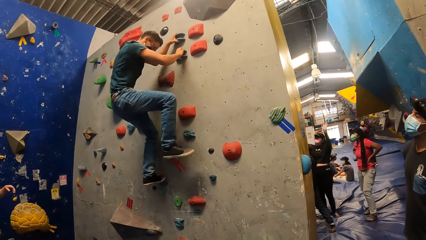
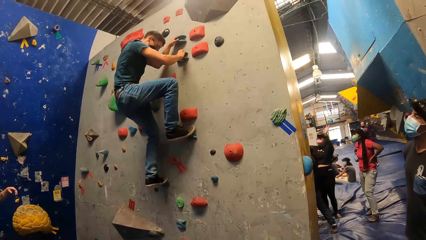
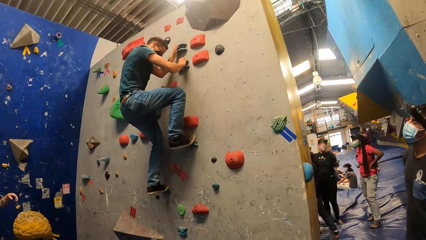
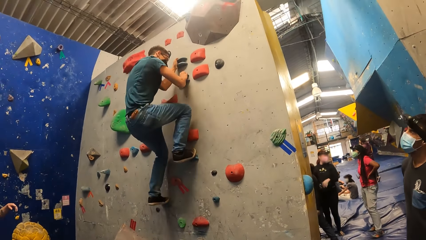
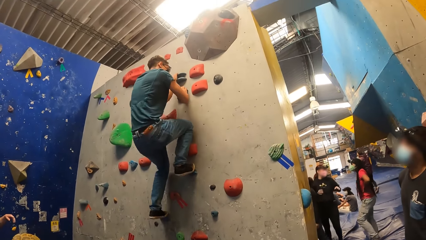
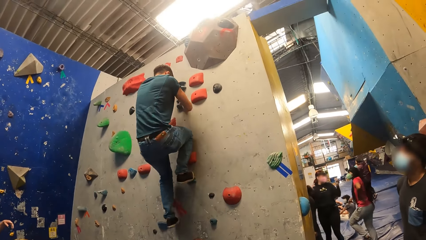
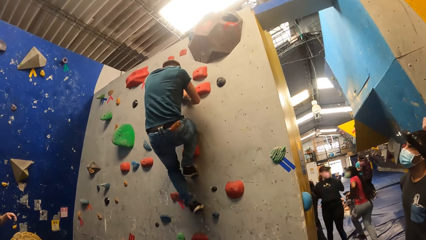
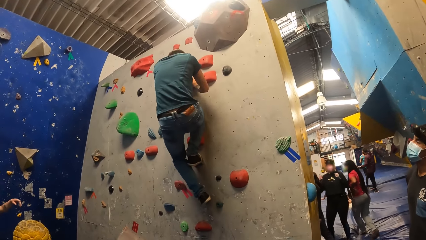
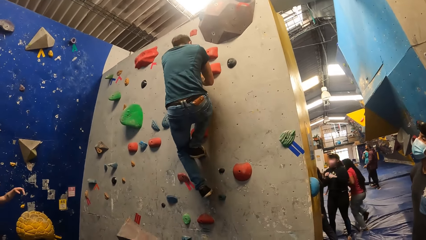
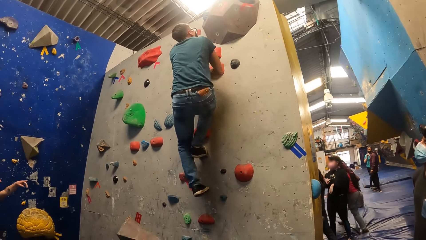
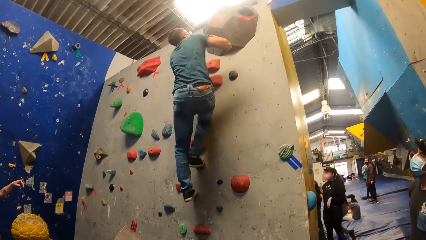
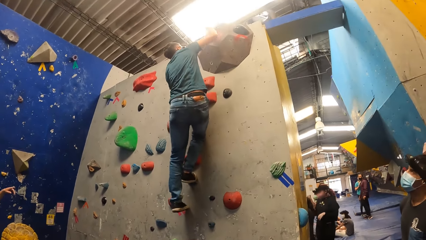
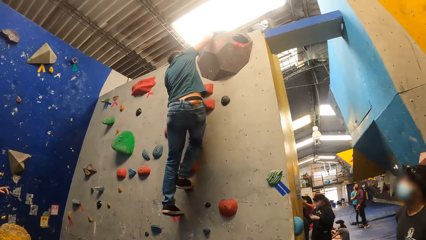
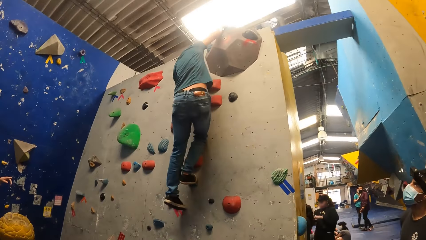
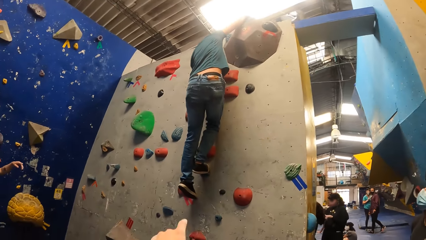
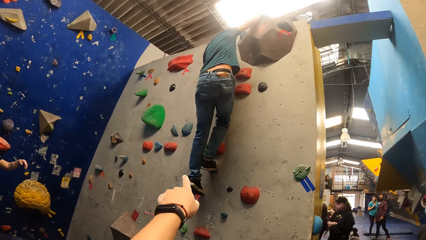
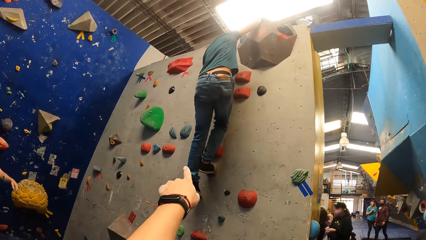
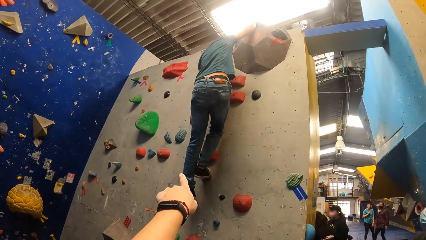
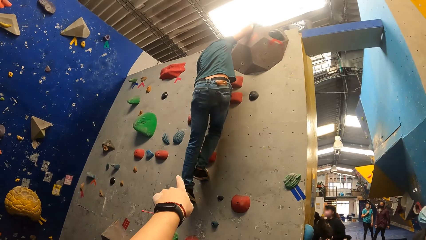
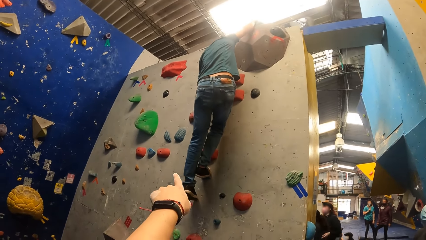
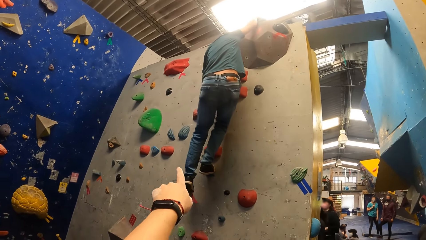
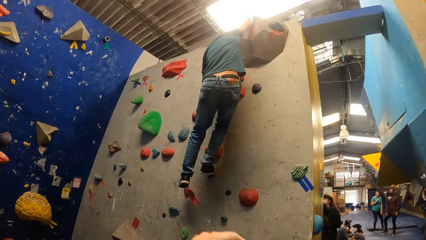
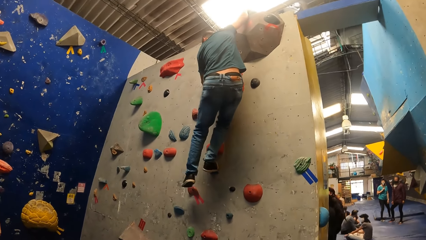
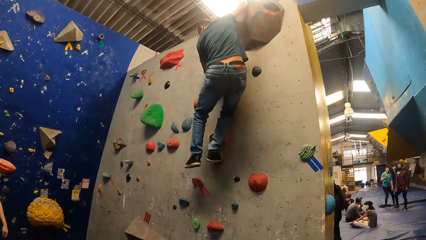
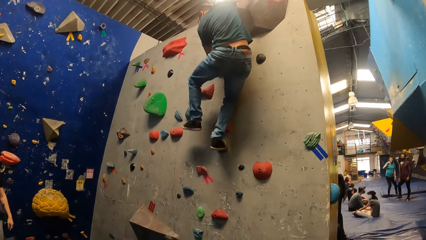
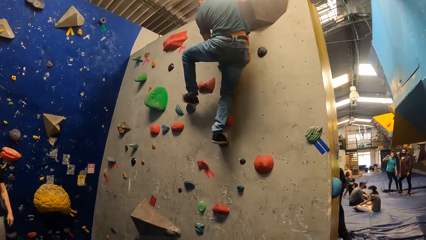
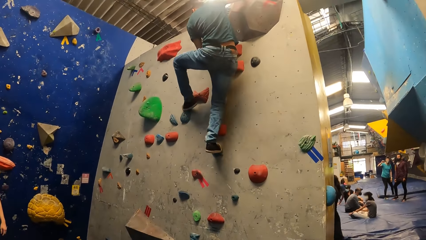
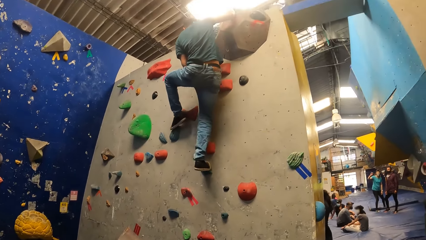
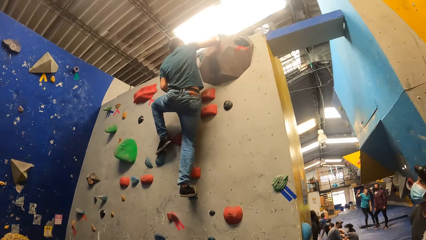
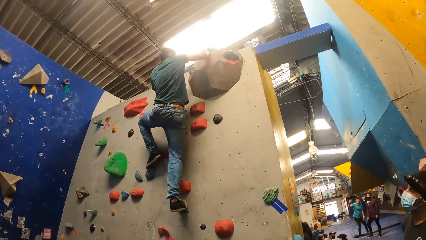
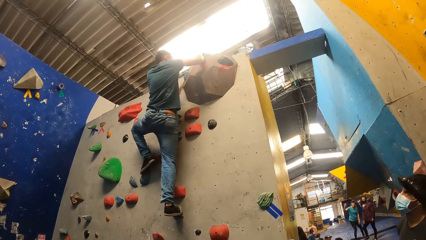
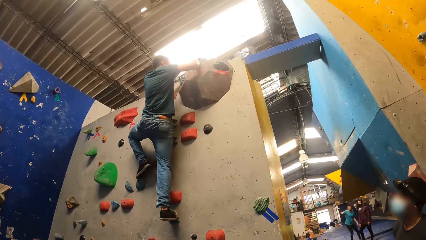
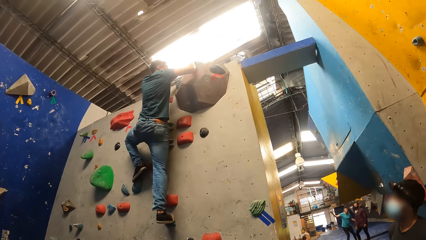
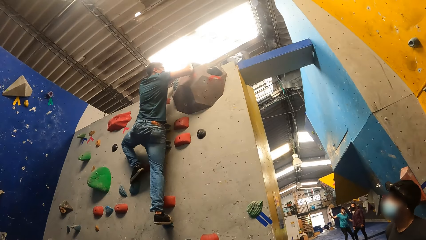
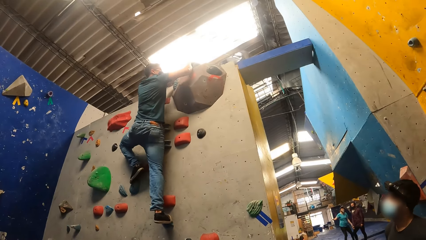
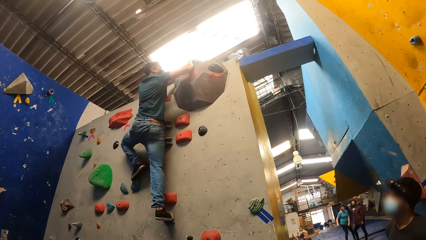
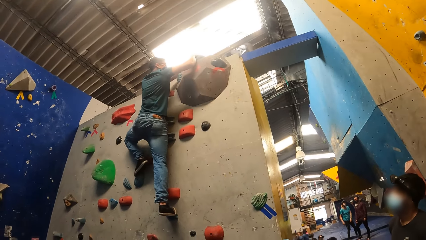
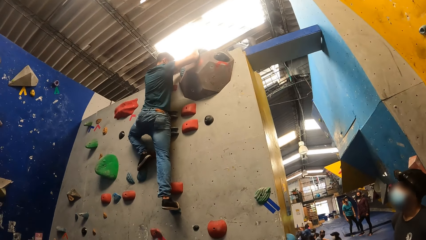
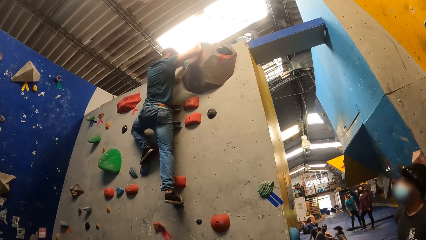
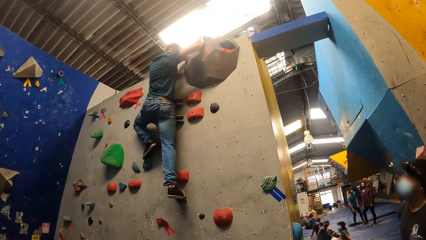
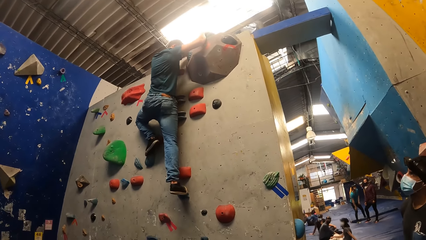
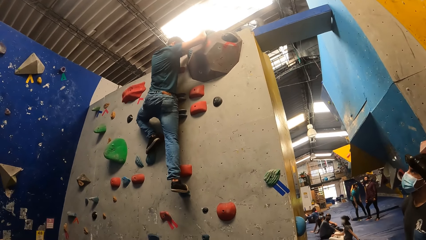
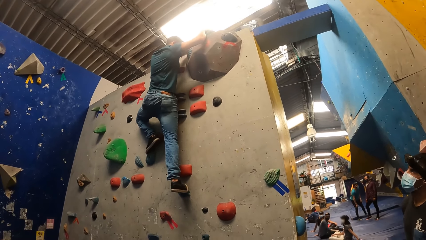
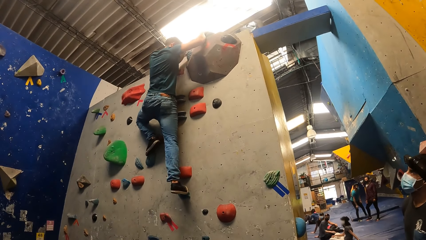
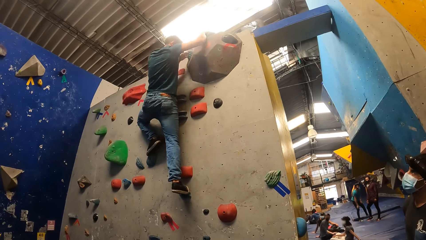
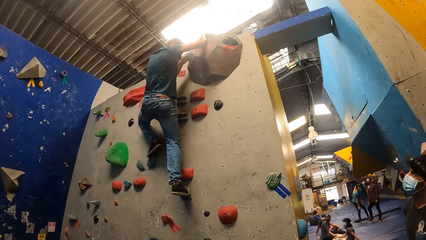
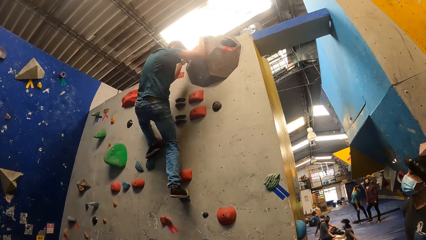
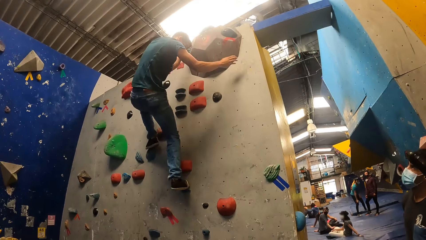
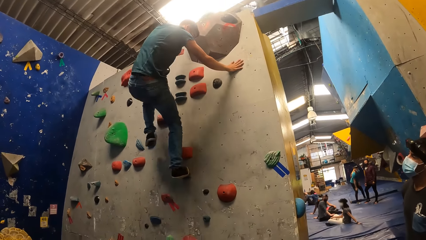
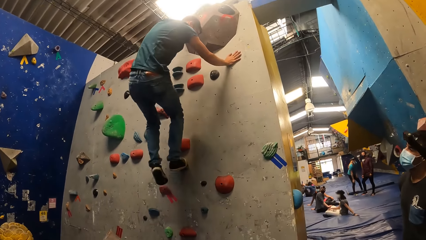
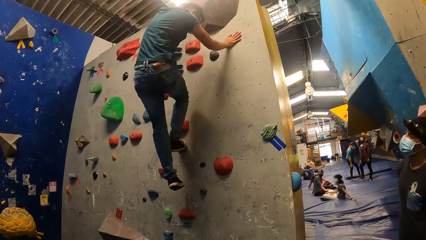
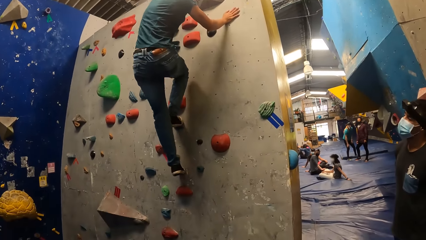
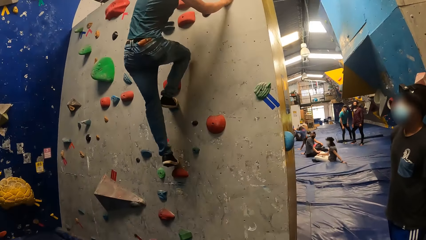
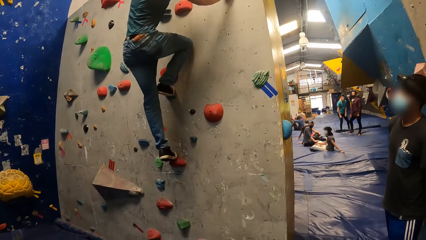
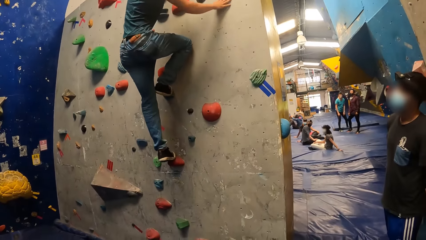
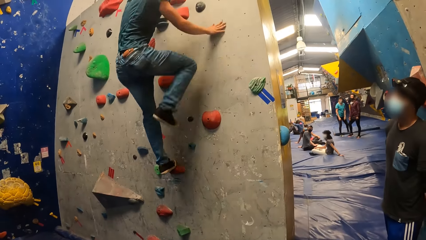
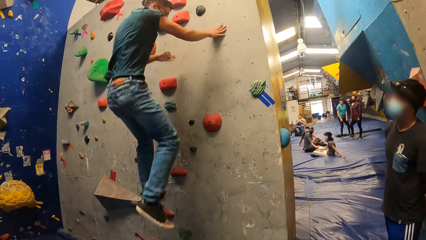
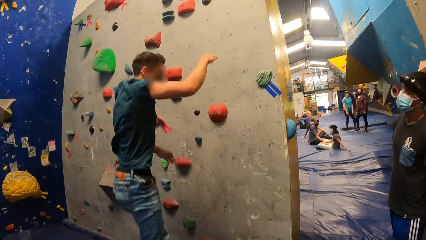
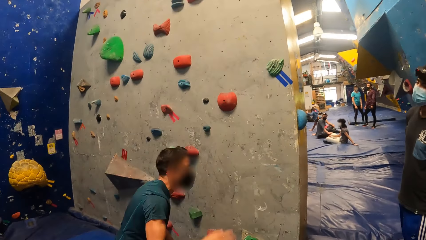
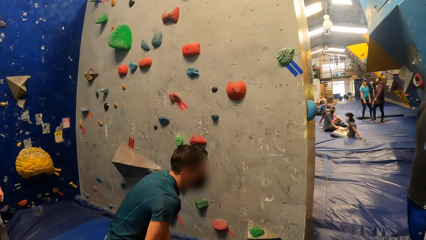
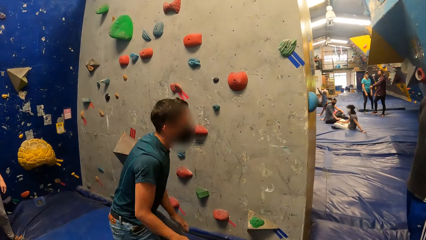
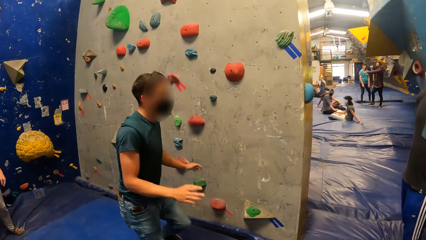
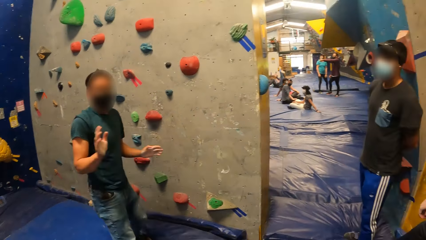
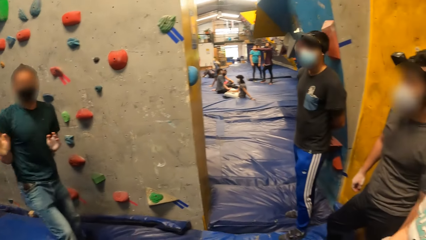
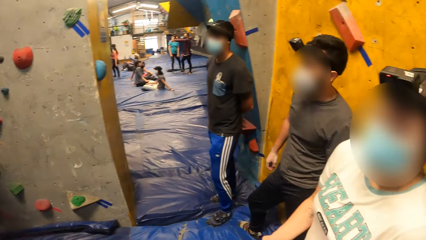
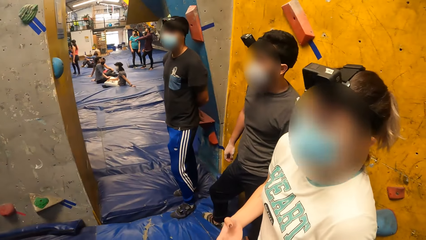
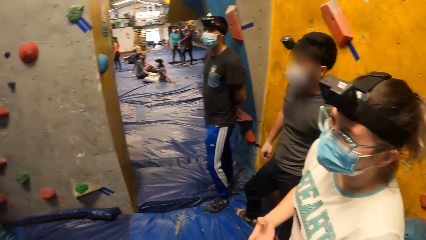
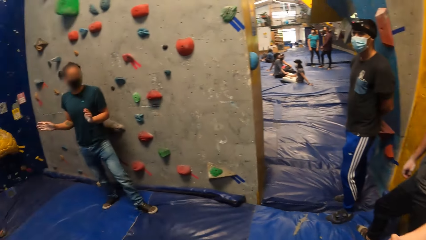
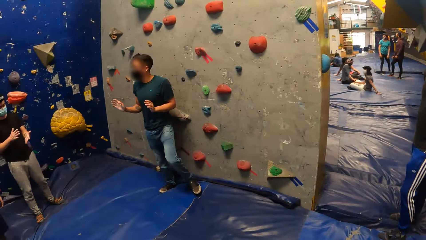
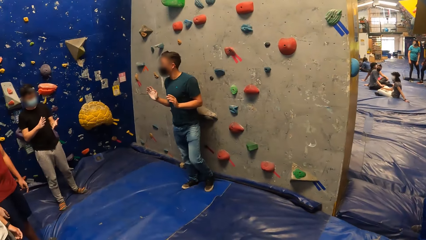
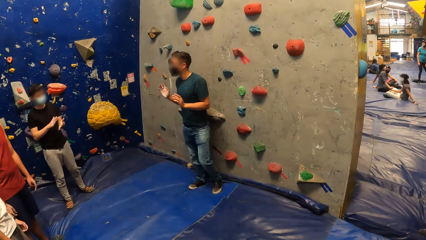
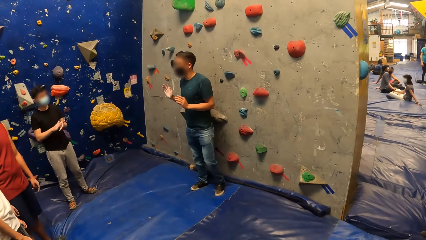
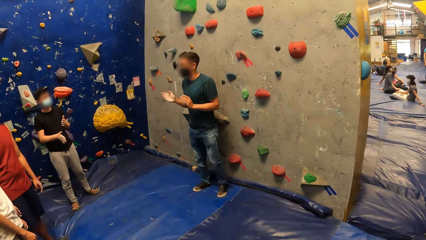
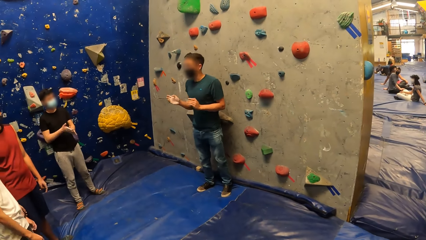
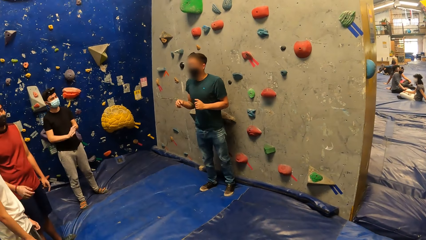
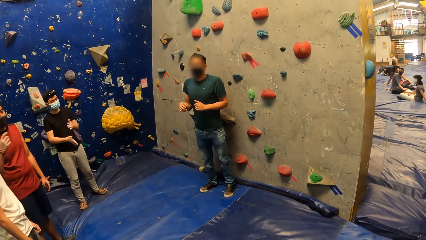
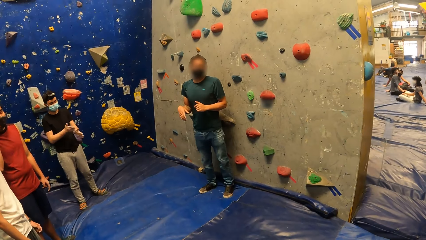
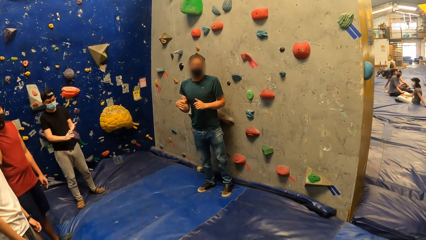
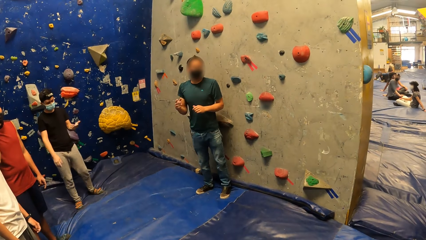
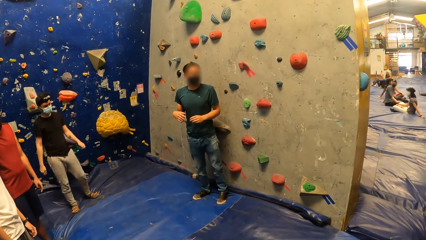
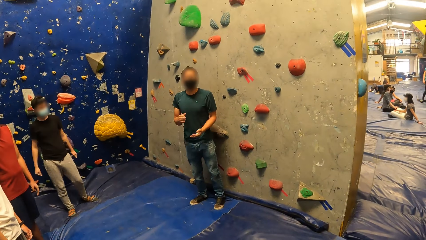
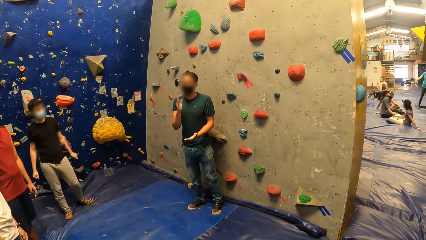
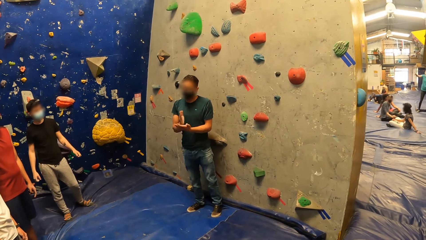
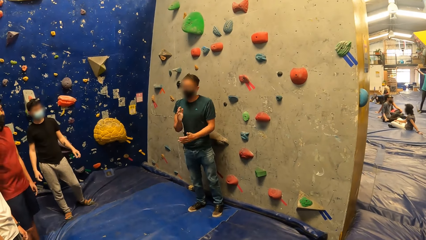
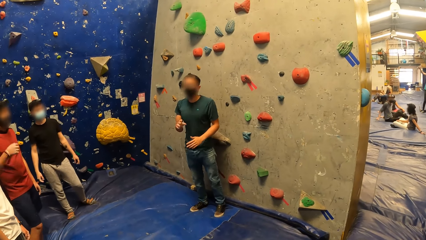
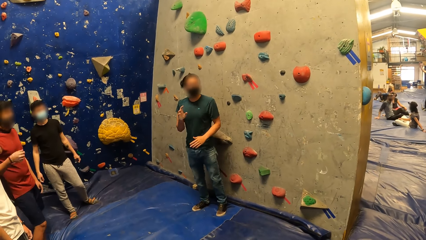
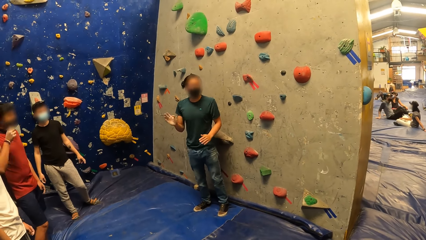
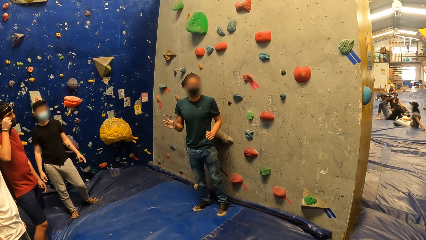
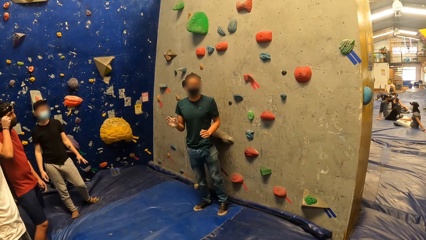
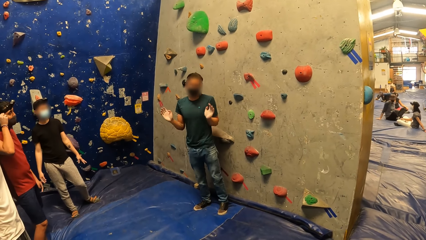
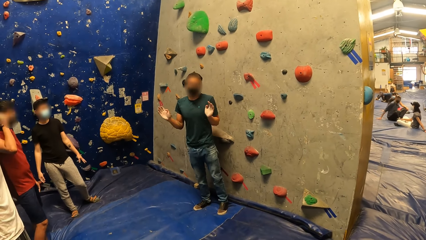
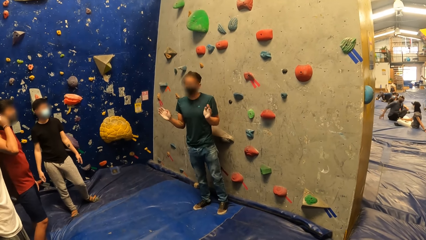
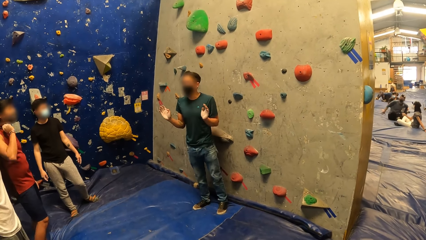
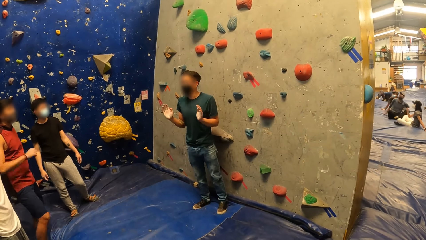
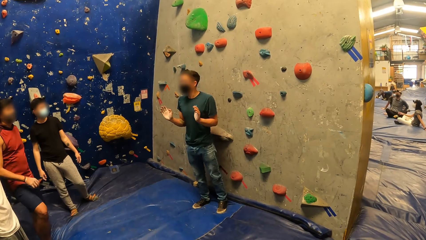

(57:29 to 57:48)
The camera wearer points at the rock climbing wall. A man climbs the rock climbing wall. The man climbs down from the rock climbing wall. The man jumps down from the bouldering wall. The camera wearer jumps on the foam mattress. They look around. The man instructs the camera wearer and the group. Another man dusts both hands.
